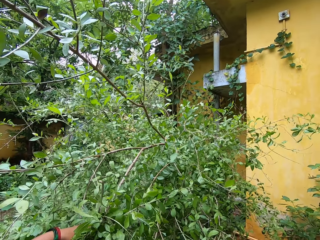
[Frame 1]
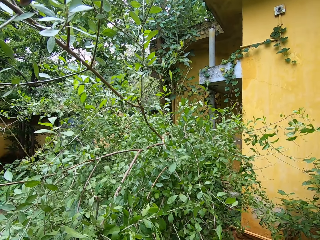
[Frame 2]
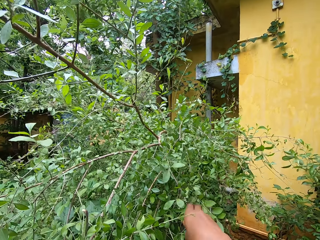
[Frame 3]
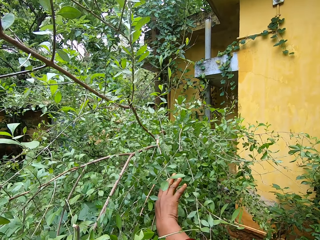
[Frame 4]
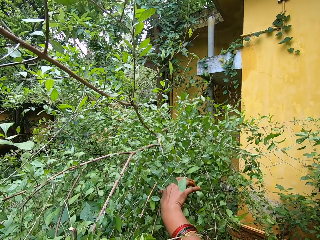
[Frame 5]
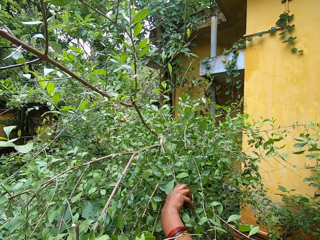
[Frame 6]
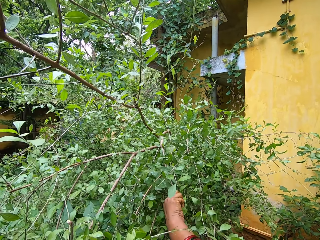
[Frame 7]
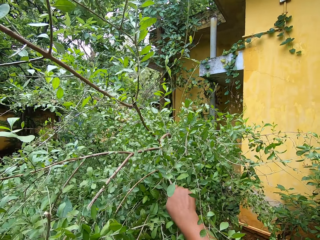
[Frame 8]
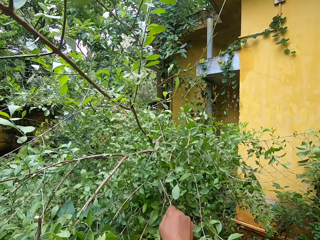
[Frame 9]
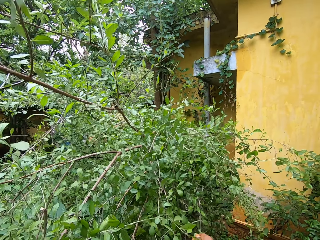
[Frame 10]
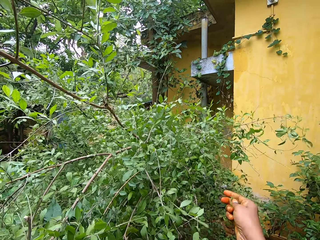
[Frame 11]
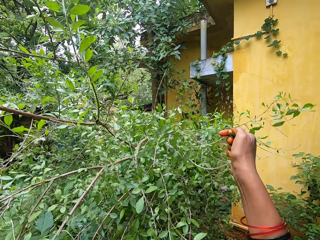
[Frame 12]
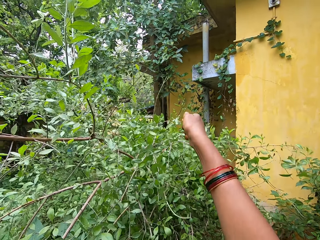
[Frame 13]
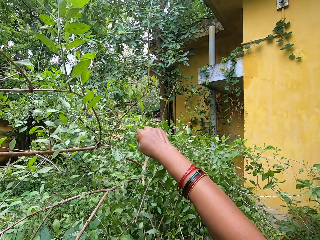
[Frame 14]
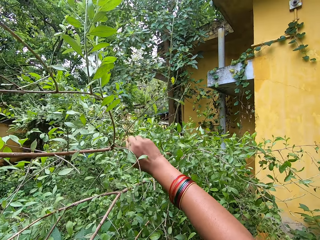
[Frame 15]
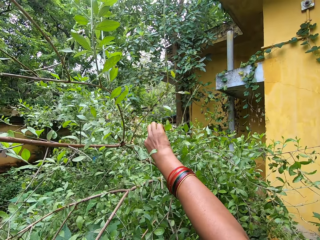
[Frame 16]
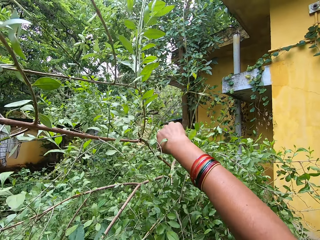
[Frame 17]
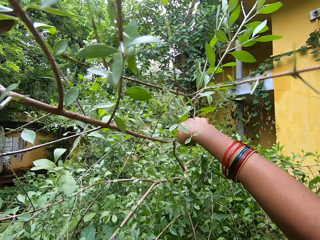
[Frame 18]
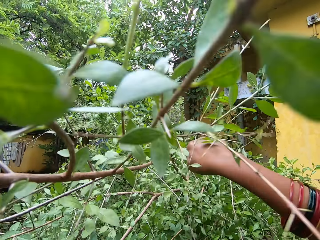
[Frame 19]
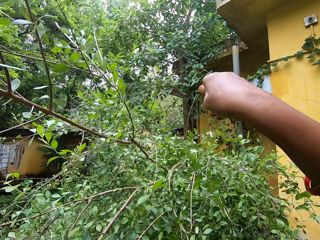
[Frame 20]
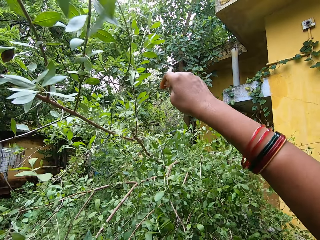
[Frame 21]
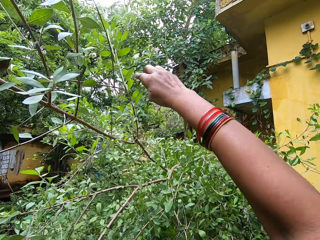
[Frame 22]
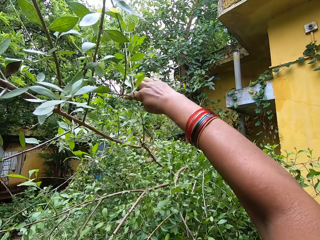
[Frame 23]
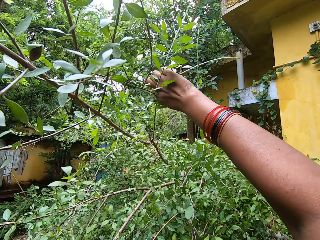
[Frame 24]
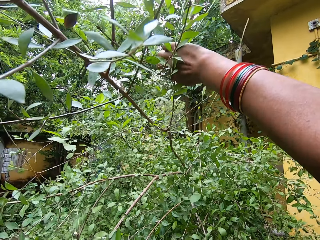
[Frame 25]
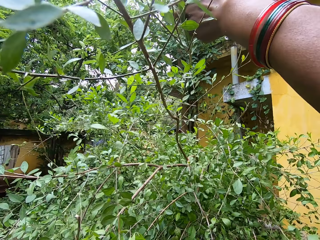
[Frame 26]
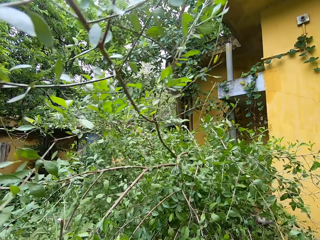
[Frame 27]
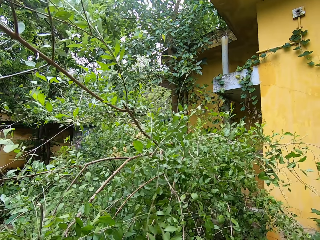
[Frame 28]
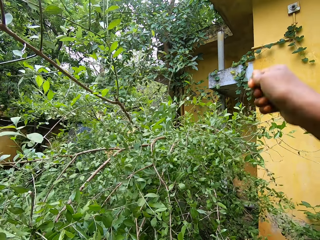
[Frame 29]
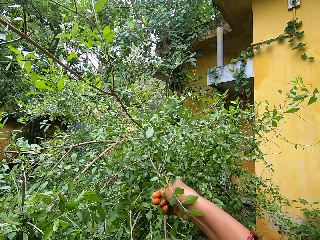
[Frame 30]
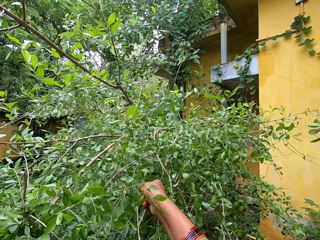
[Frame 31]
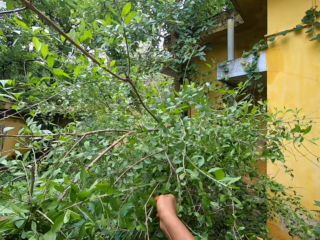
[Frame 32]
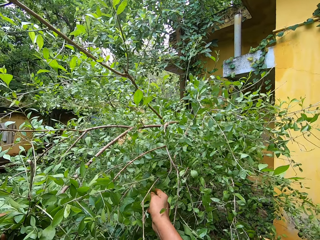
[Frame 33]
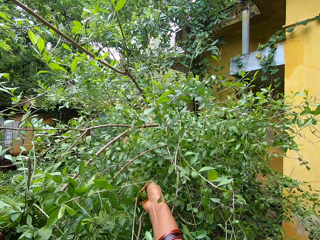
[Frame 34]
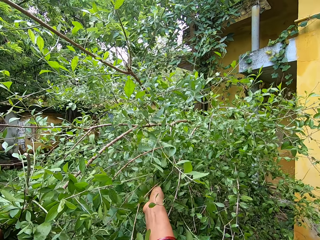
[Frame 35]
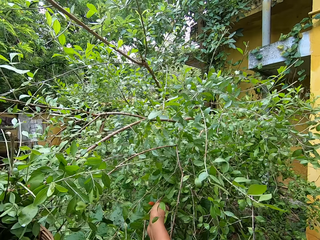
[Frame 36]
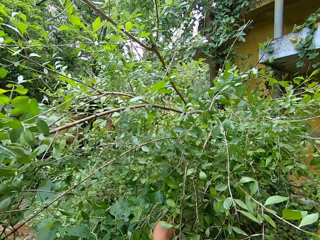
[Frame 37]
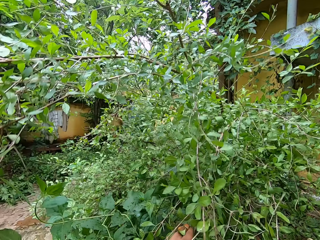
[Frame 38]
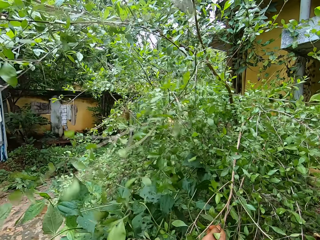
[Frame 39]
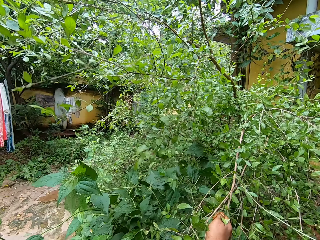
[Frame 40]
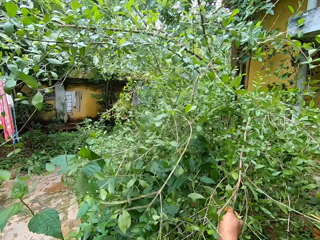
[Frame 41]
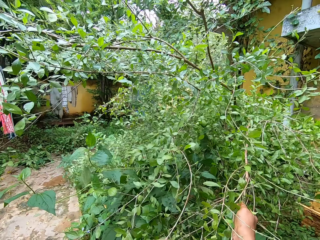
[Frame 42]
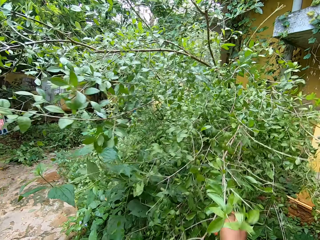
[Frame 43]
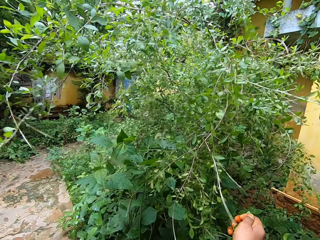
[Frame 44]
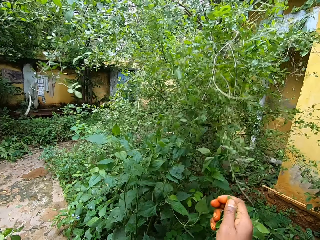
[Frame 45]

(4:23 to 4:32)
The camera wearer holds the twig with the left hand. They pick leaves with the right hand.

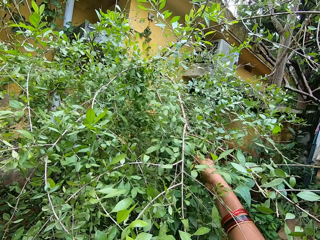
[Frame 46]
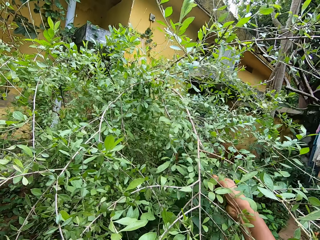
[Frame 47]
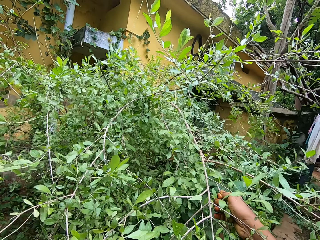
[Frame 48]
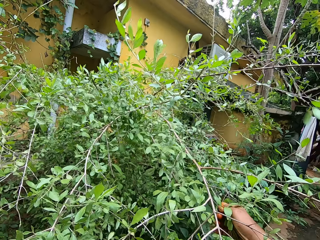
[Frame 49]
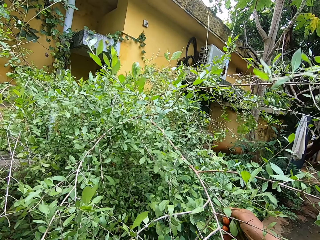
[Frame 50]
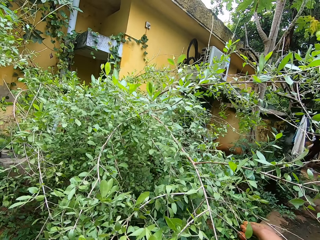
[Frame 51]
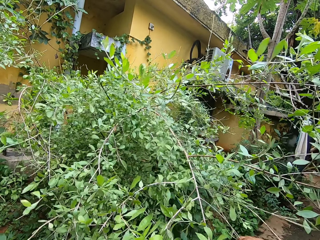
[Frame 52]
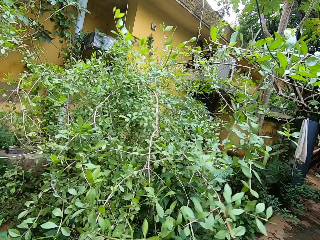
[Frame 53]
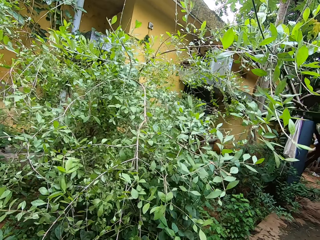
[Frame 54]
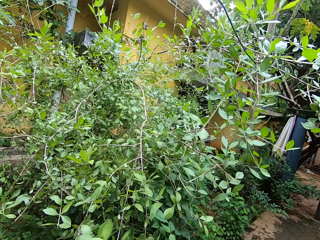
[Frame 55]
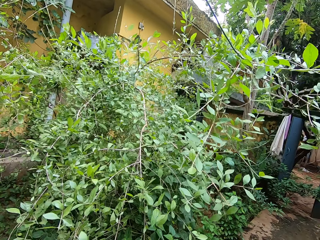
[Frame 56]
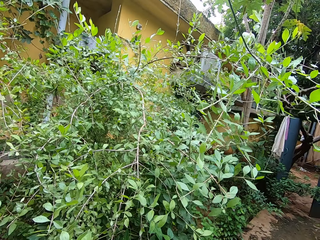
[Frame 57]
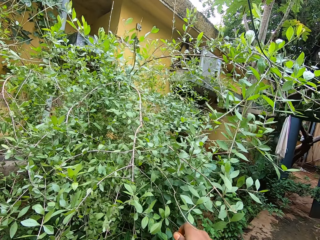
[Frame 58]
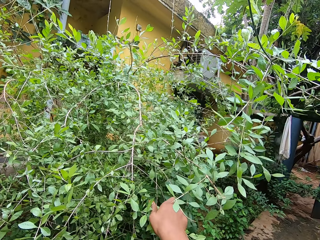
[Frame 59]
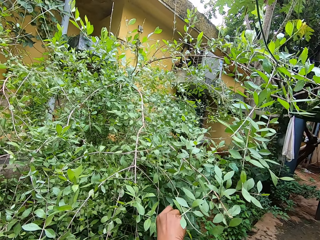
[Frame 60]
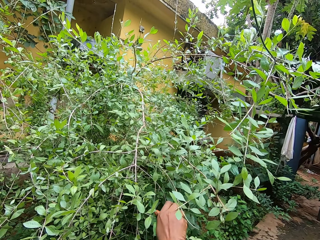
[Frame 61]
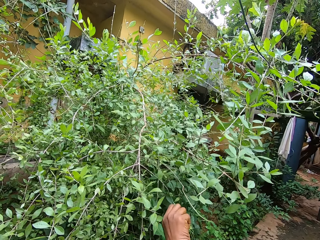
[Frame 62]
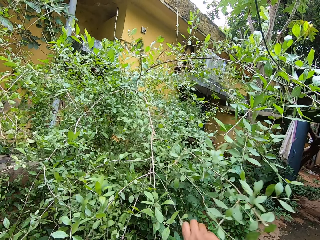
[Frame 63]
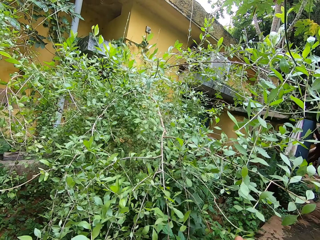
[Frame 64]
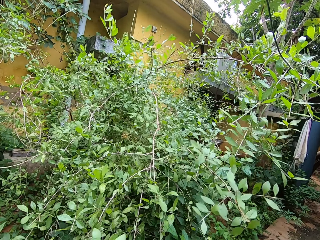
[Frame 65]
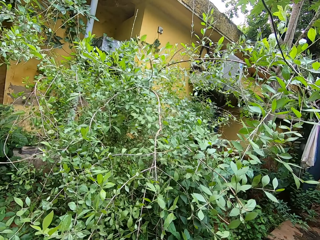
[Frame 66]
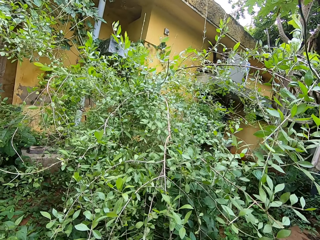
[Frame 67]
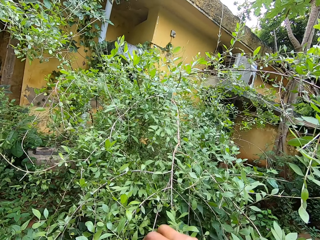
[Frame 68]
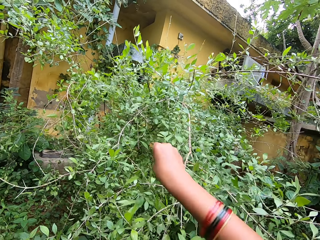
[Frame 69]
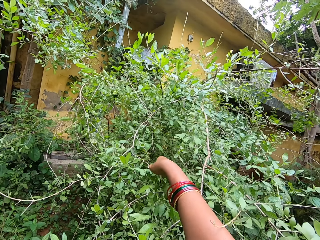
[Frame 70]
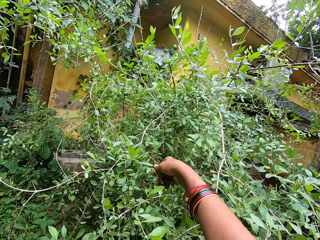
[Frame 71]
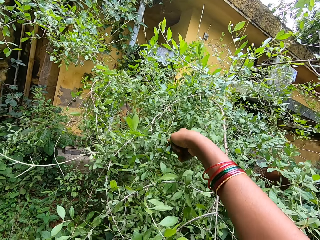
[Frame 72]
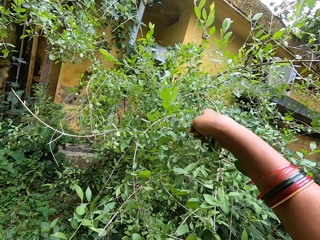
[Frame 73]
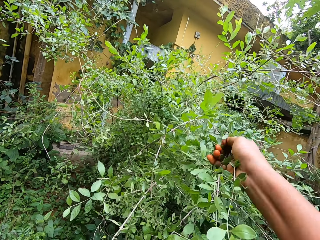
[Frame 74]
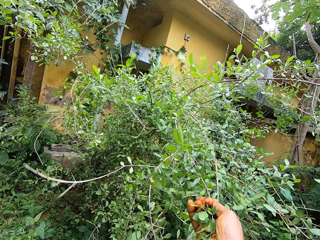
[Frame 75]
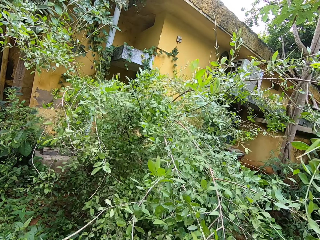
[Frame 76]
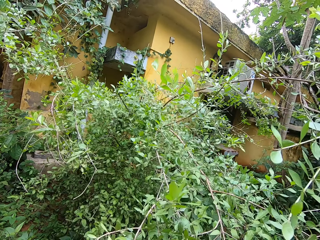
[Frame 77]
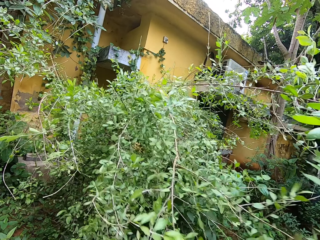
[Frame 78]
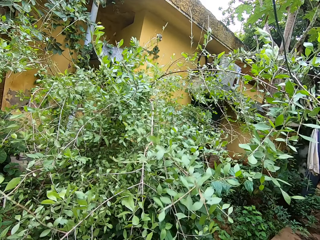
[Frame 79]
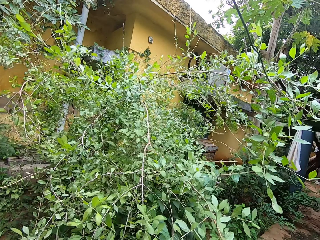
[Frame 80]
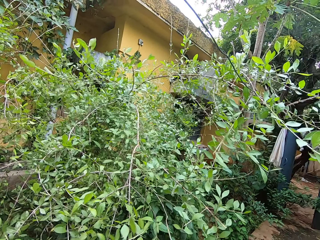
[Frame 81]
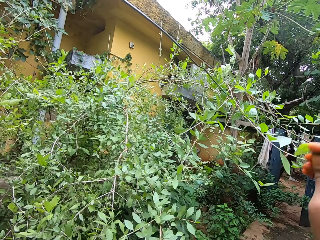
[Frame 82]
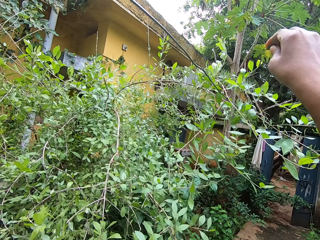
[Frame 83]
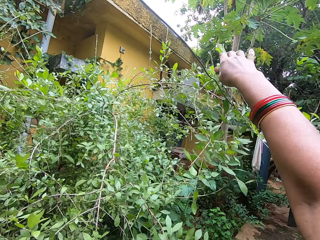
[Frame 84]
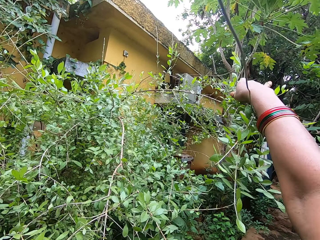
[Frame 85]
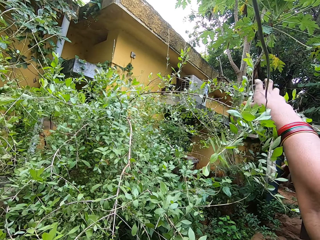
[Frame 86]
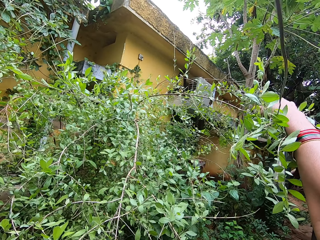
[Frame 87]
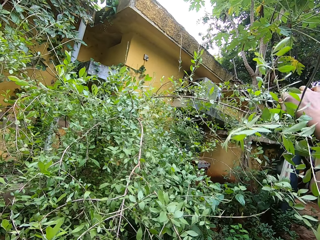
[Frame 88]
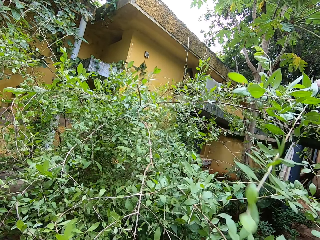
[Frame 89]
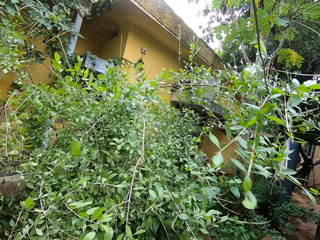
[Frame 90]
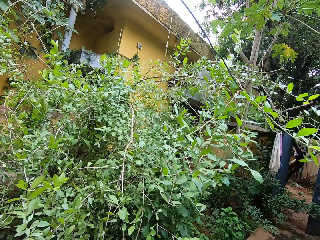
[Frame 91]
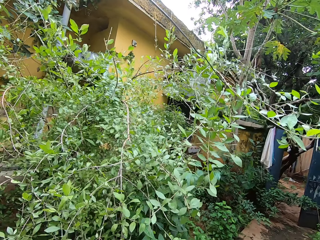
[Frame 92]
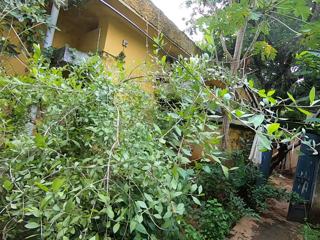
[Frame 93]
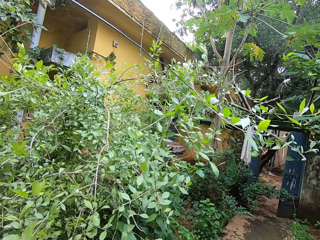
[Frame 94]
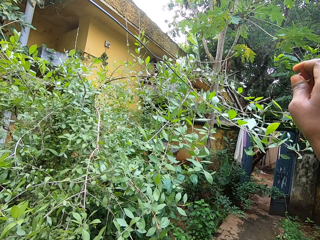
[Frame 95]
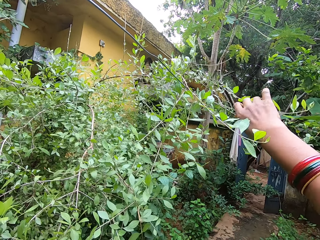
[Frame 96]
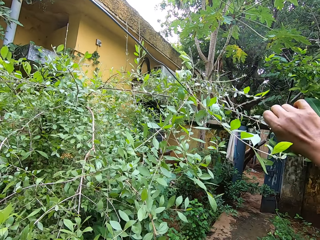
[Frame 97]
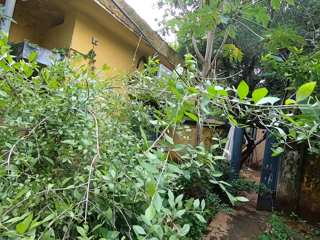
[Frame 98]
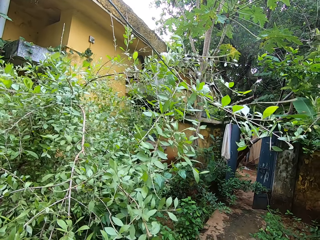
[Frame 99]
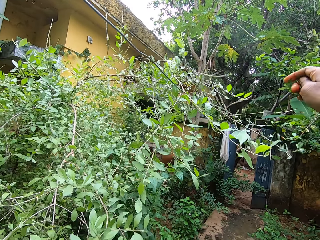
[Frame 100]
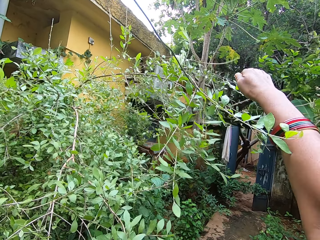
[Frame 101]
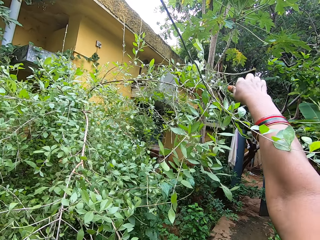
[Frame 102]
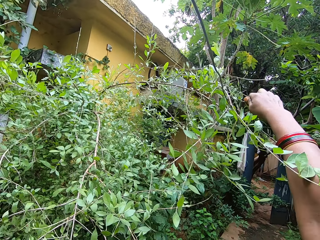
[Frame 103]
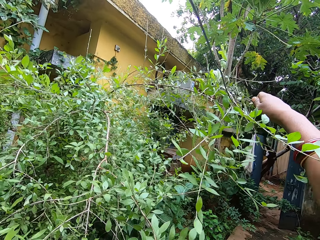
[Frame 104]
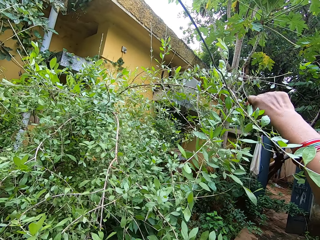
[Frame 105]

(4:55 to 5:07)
The camera wearer plucks leaves. They hold a branch. They pluck leaves.
